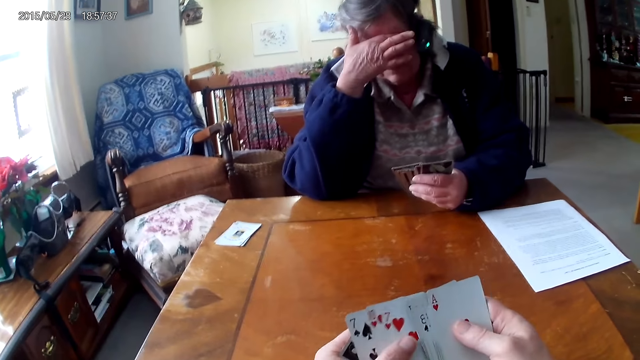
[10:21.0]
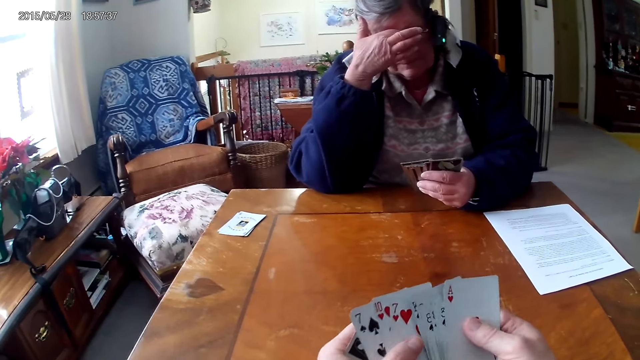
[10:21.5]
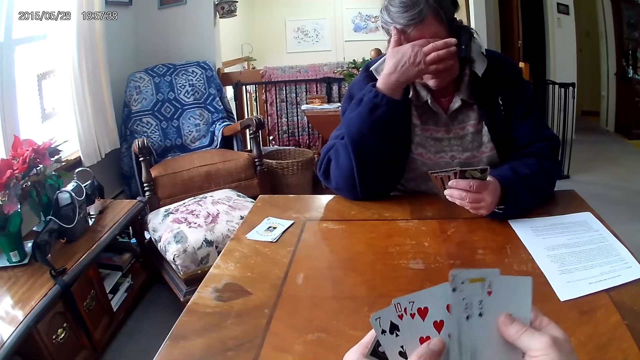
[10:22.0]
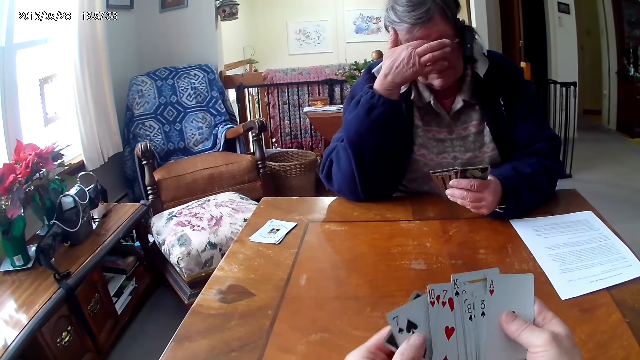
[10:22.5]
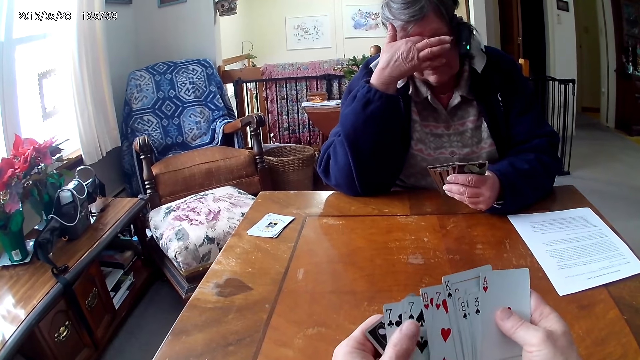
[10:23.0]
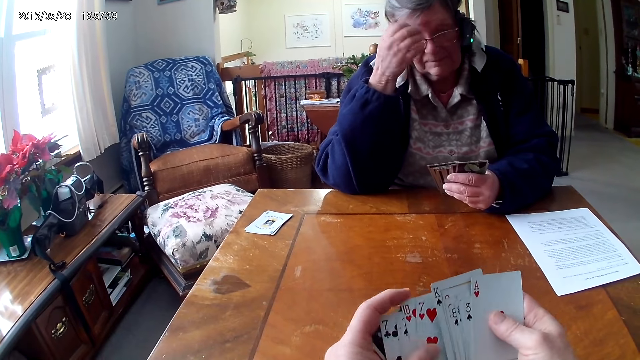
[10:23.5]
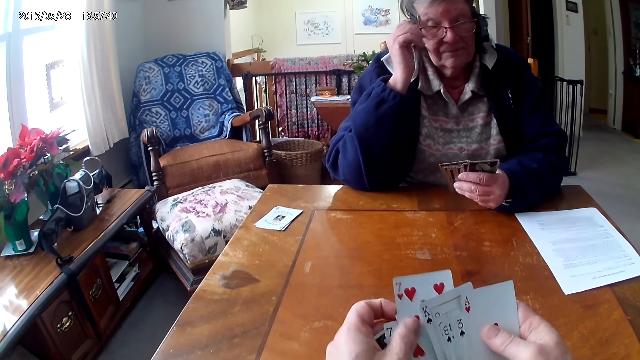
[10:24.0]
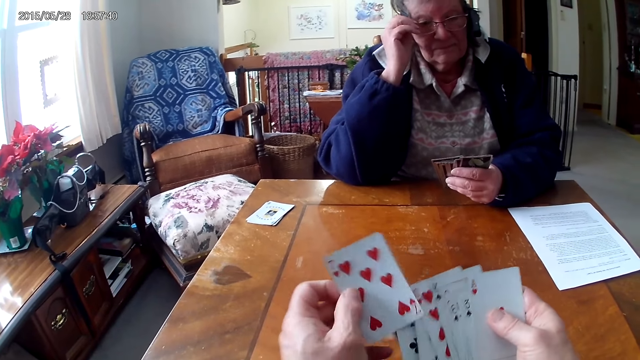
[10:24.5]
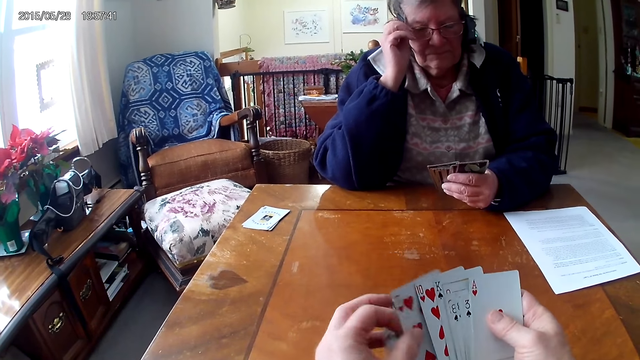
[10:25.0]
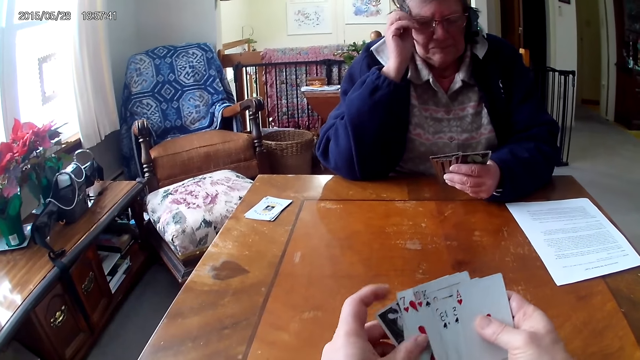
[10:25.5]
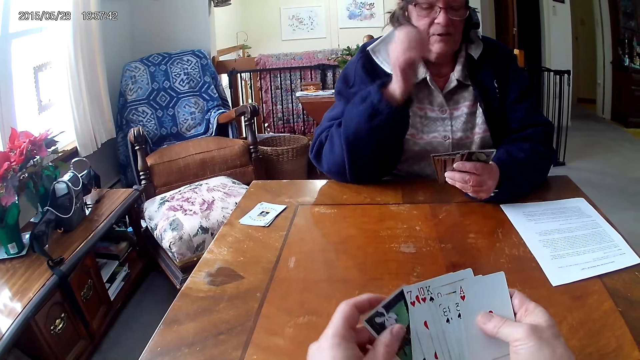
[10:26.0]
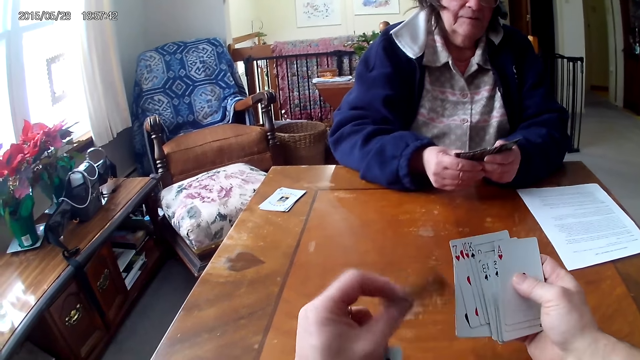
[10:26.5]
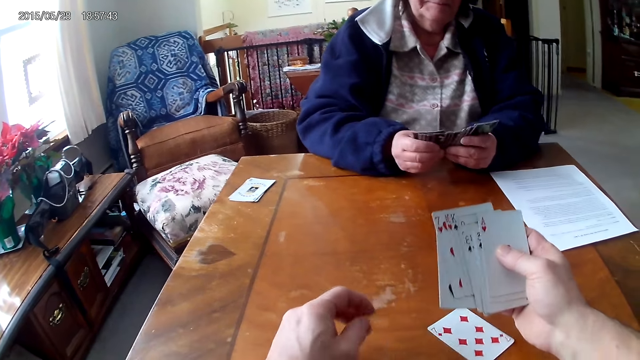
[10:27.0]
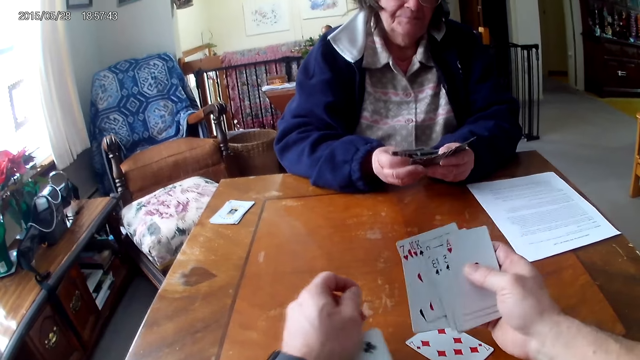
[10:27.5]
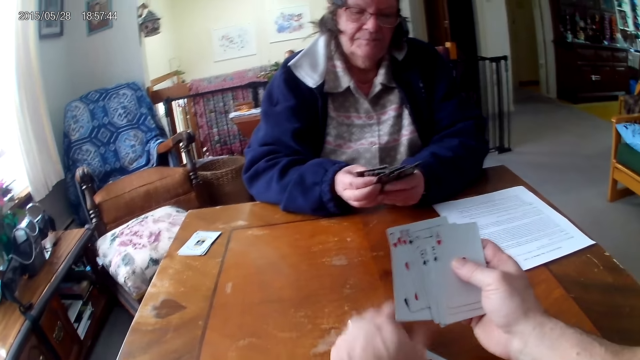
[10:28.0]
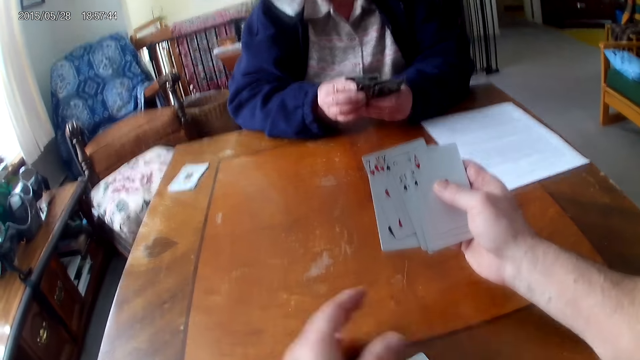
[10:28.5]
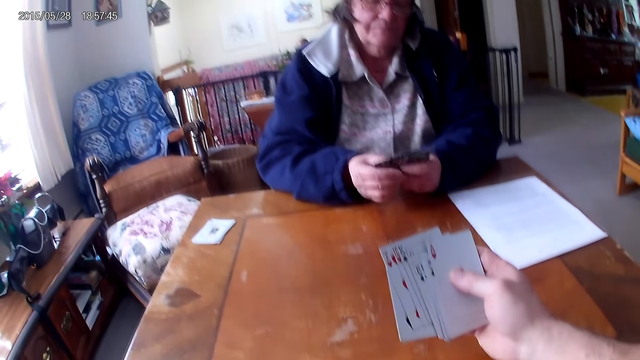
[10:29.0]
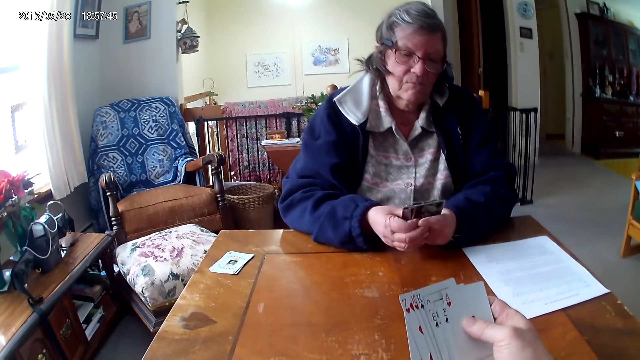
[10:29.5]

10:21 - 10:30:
The camera wearer arranges the cards.

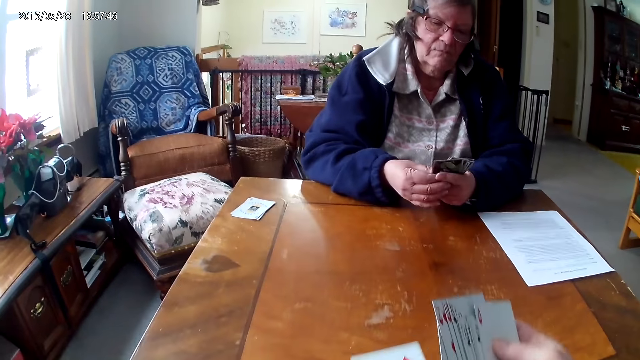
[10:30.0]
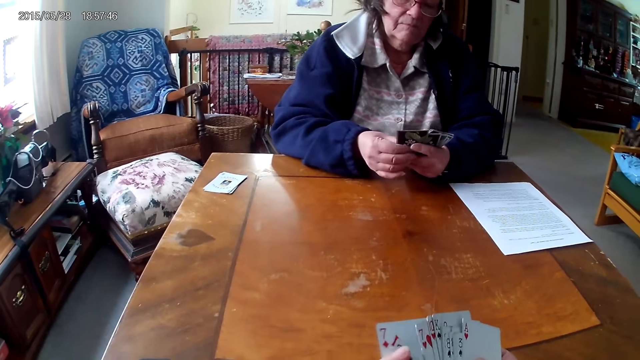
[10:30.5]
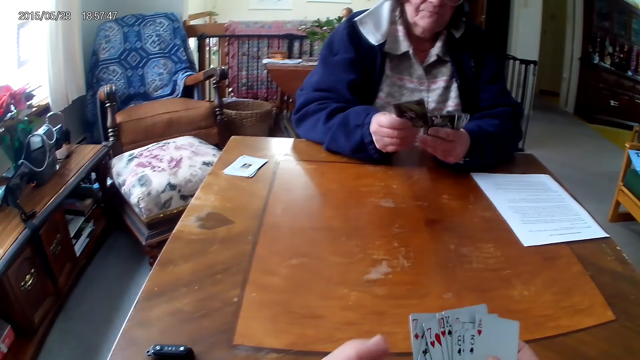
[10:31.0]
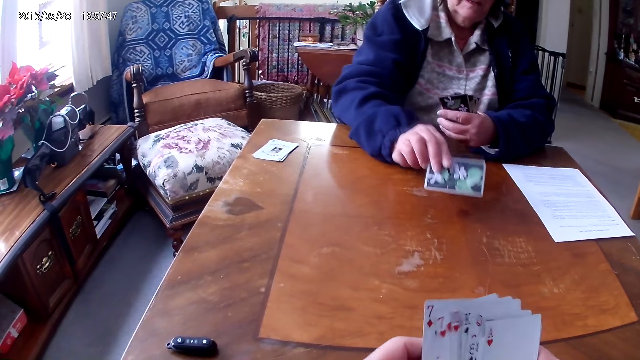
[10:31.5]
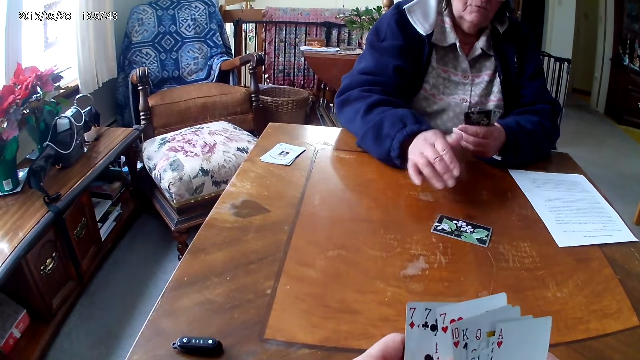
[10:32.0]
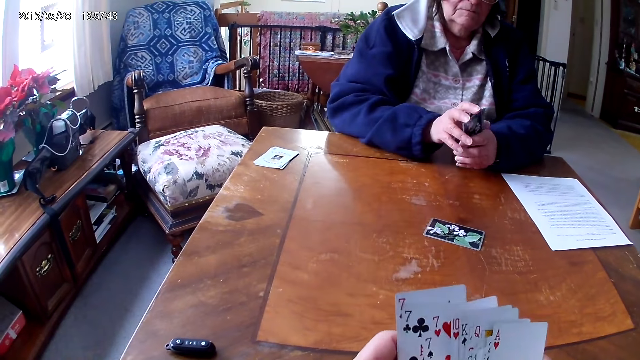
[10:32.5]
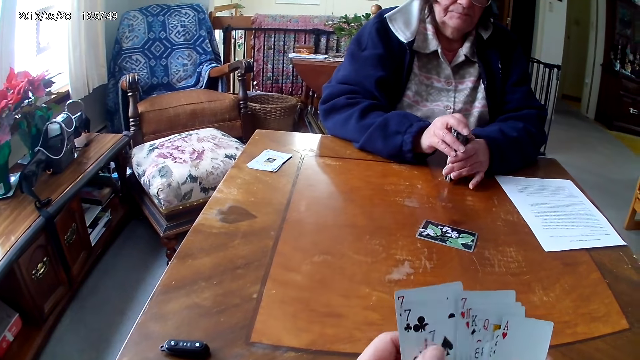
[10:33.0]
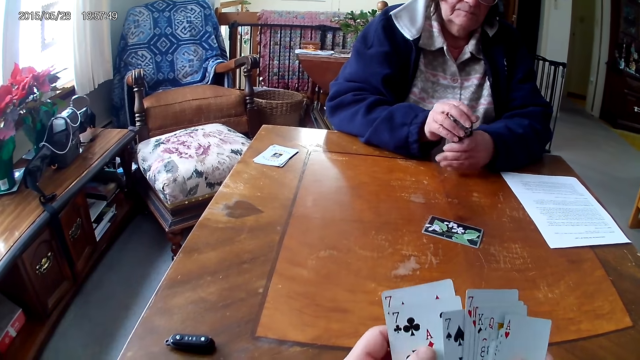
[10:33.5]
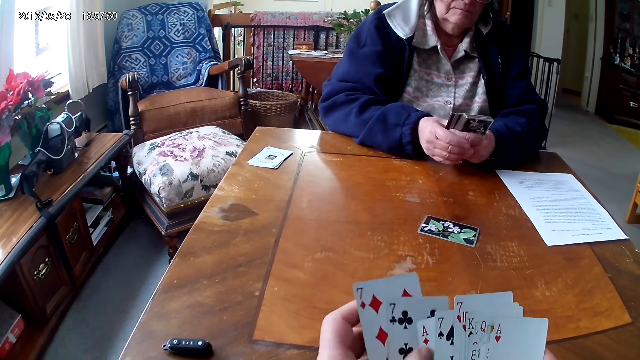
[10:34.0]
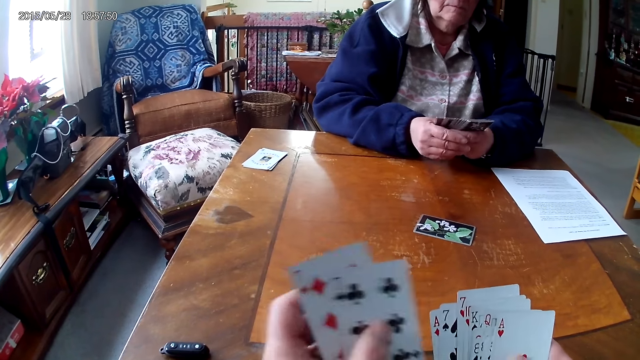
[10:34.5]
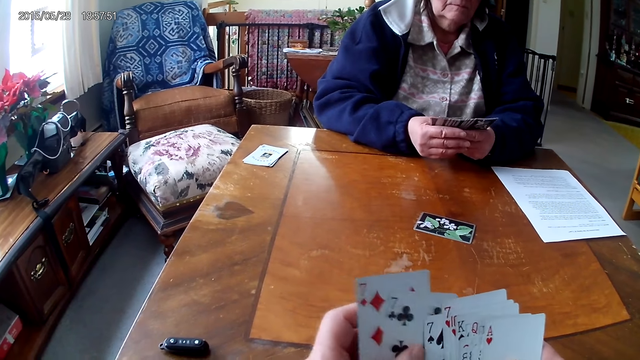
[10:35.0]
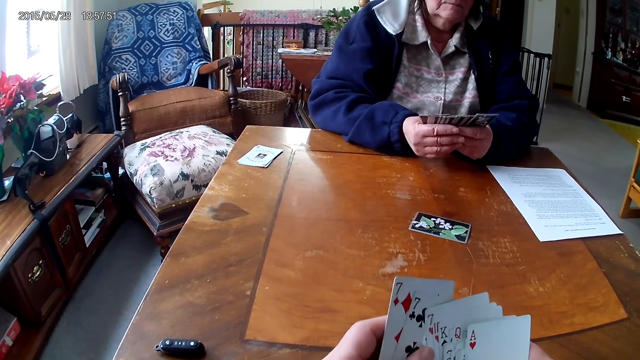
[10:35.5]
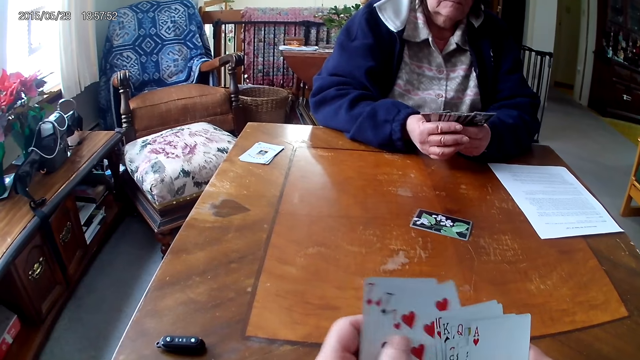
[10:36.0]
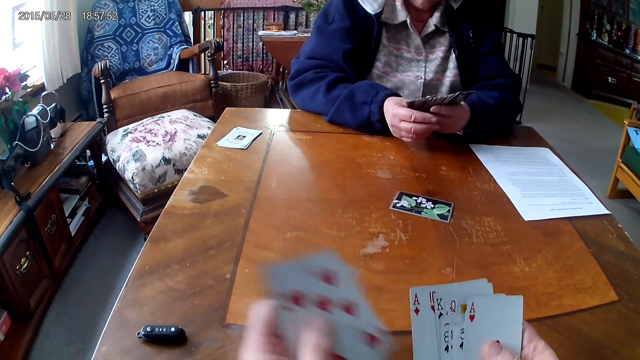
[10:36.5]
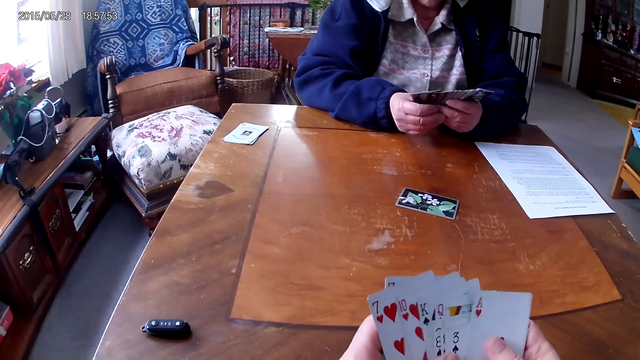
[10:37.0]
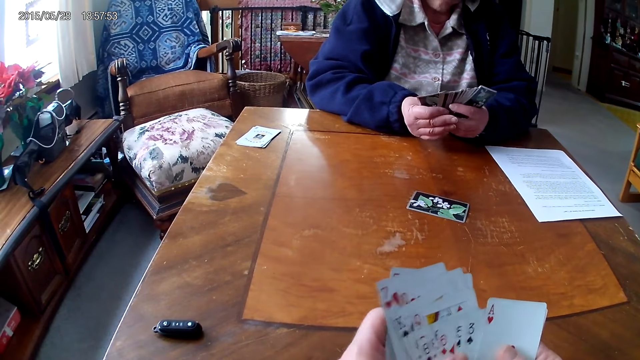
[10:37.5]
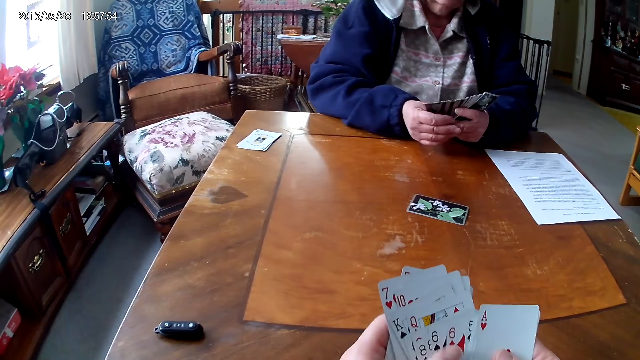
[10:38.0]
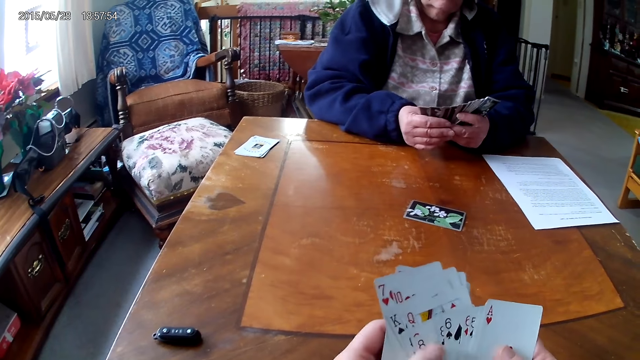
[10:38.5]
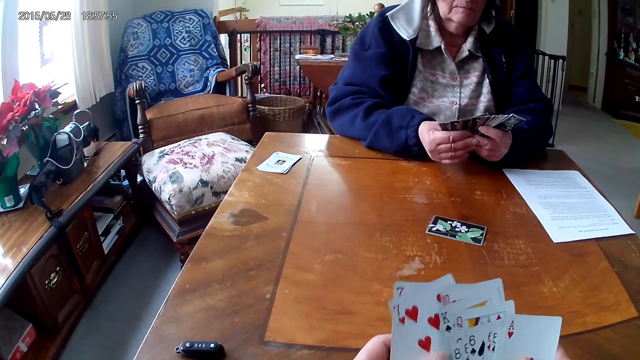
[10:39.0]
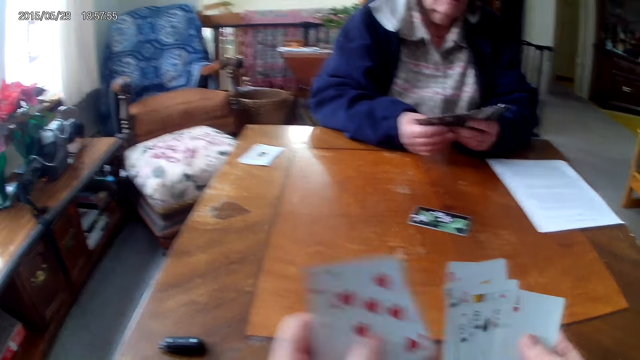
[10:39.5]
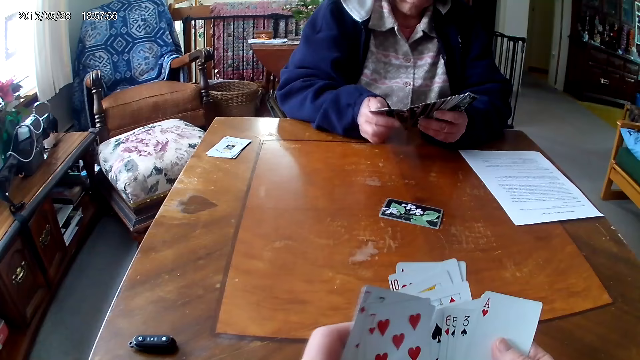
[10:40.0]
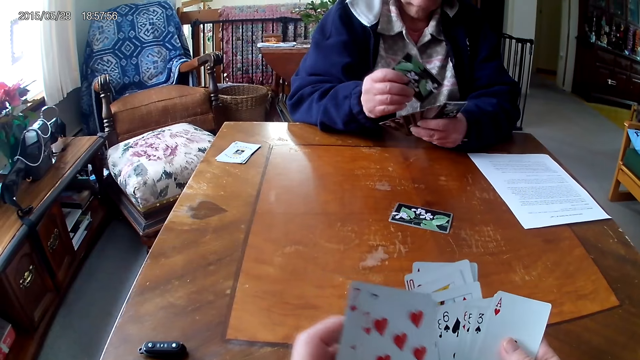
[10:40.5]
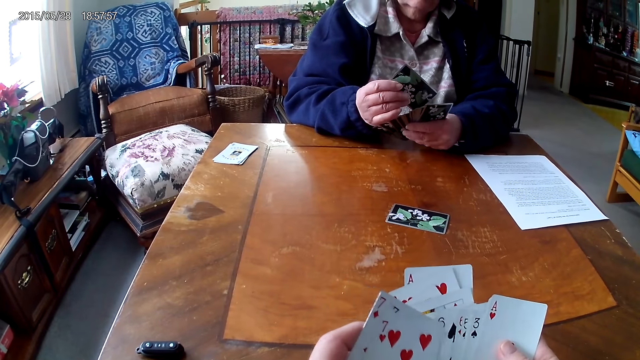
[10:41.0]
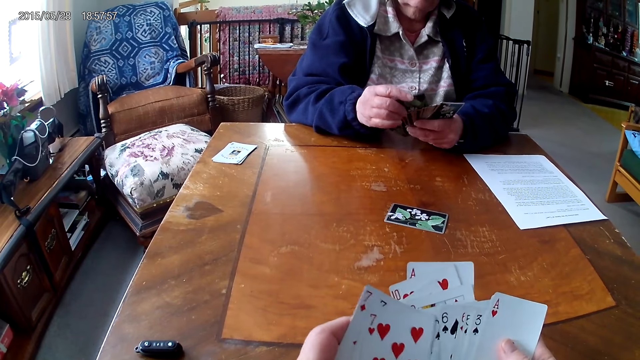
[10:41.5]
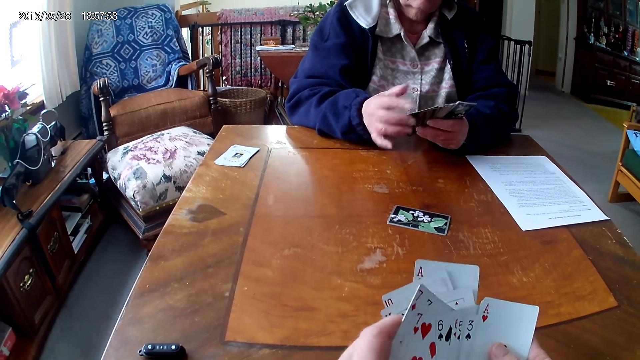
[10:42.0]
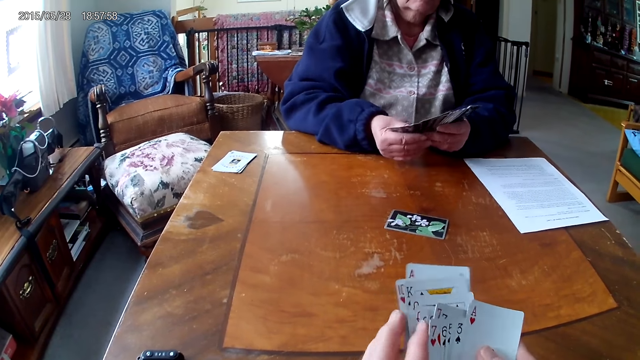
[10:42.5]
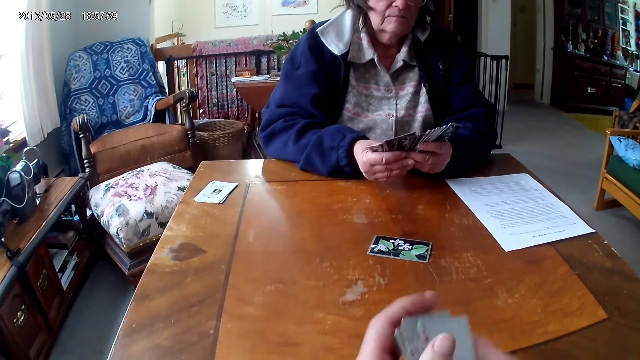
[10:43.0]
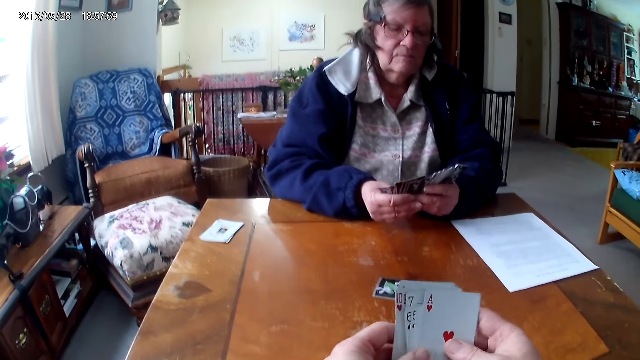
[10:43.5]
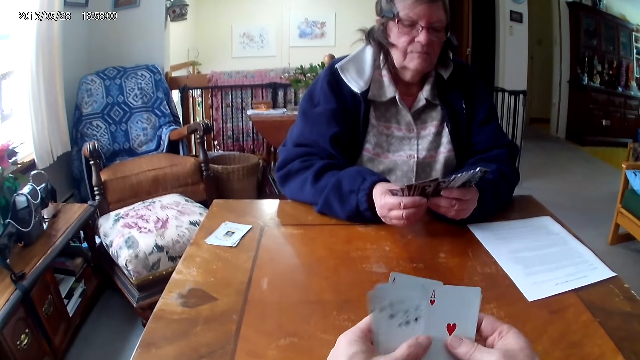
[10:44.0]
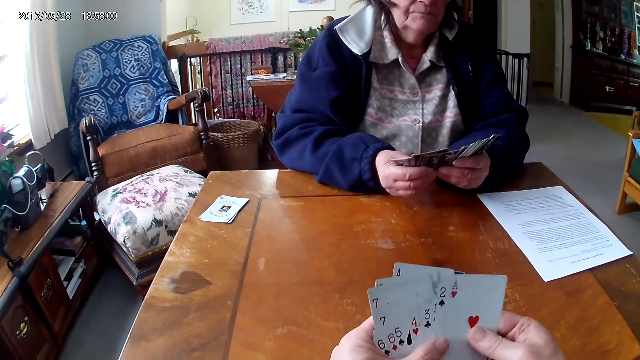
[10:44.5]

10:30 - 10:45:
A woman throws cards on the table. The camera wearer arranges the cards.
